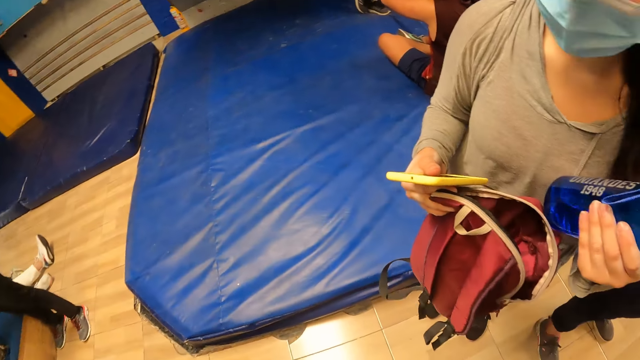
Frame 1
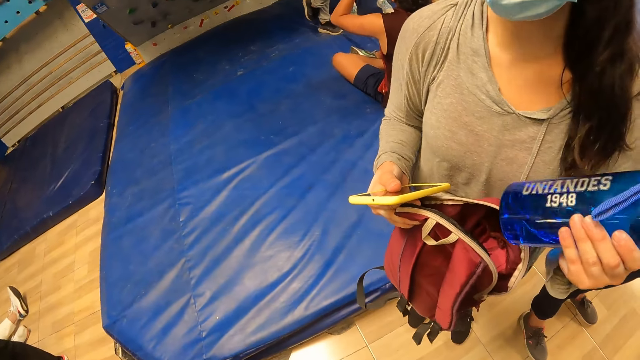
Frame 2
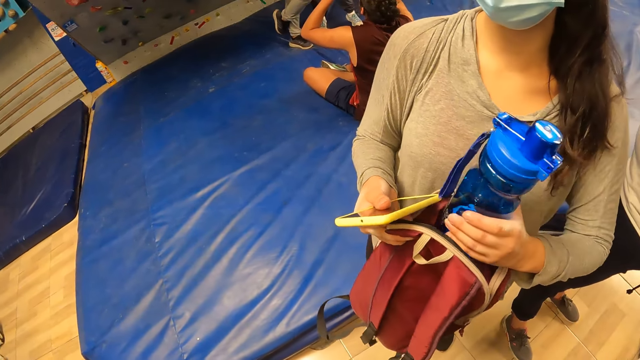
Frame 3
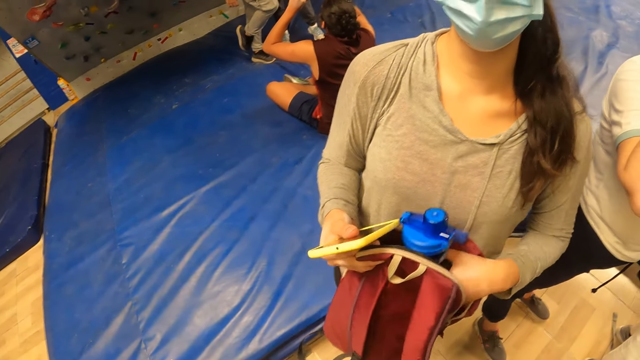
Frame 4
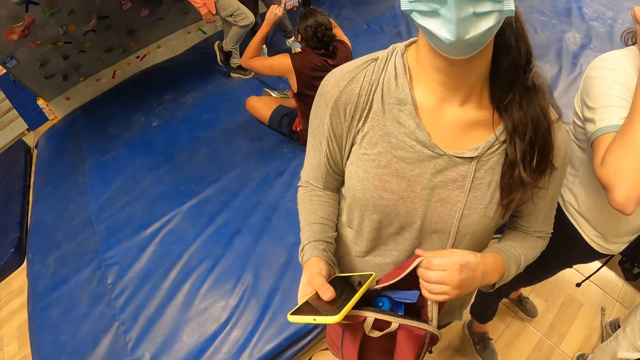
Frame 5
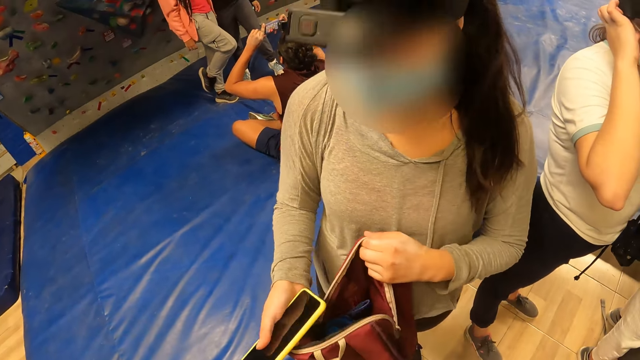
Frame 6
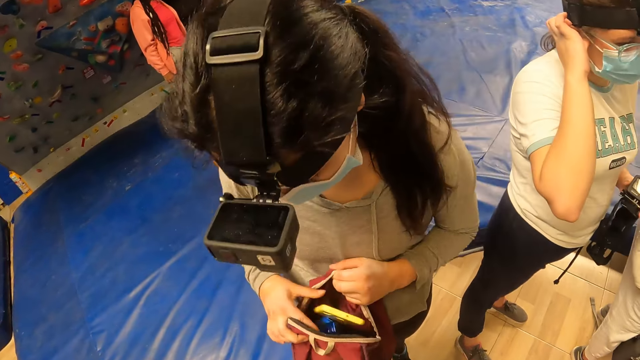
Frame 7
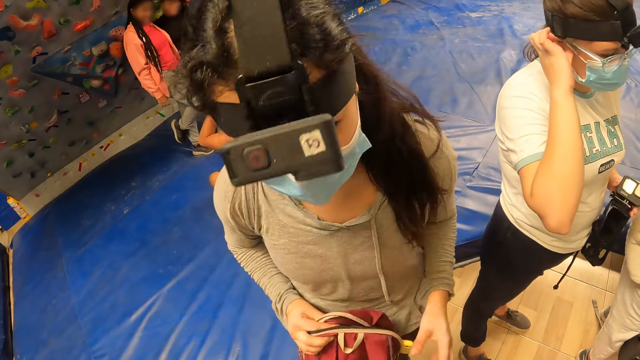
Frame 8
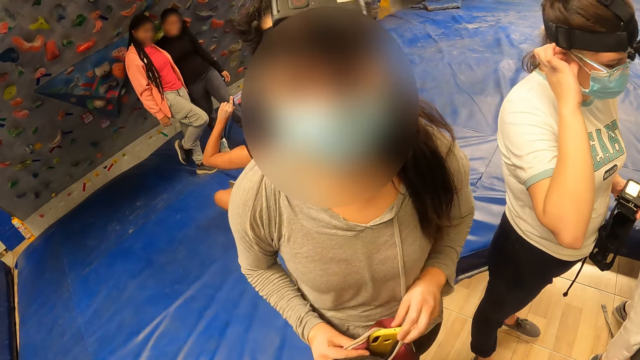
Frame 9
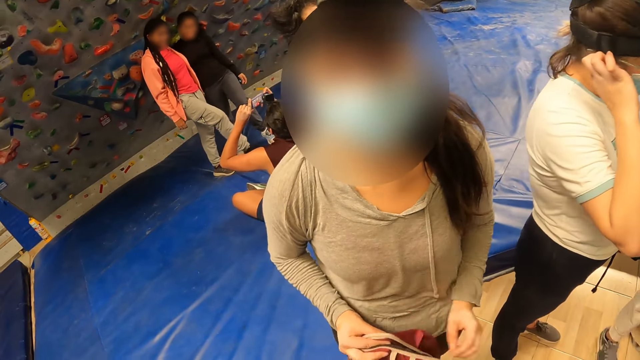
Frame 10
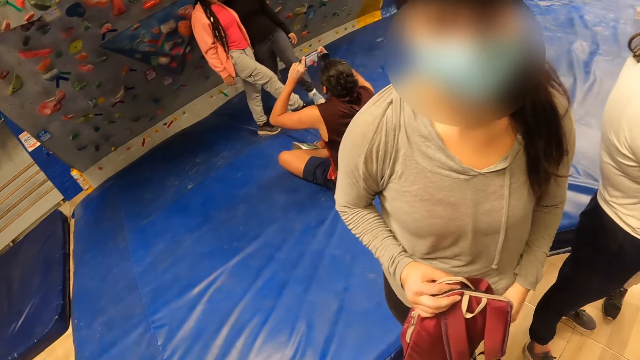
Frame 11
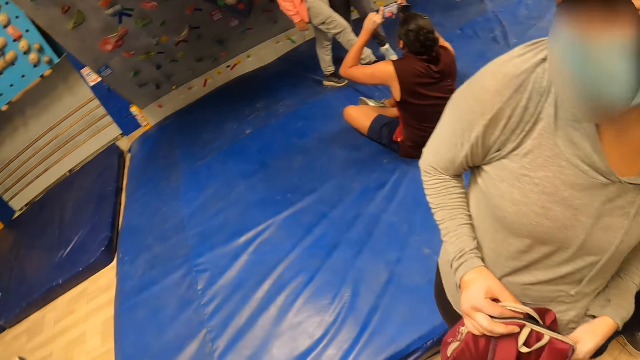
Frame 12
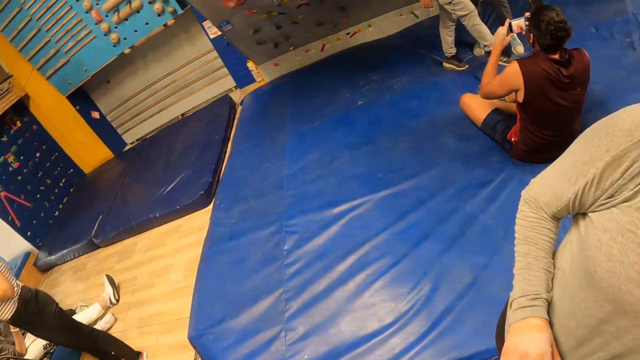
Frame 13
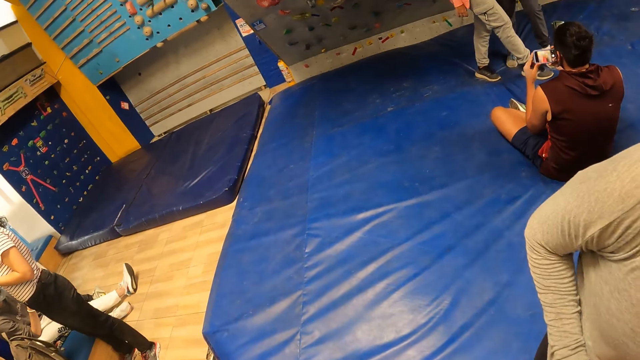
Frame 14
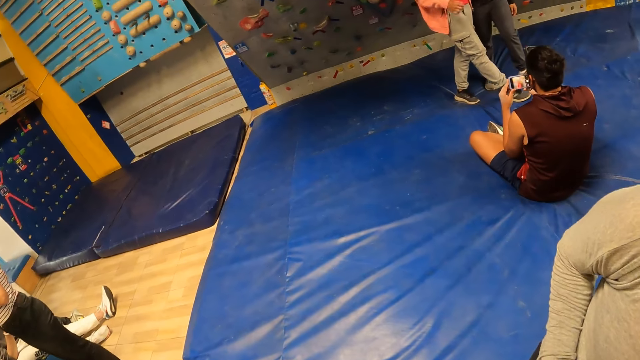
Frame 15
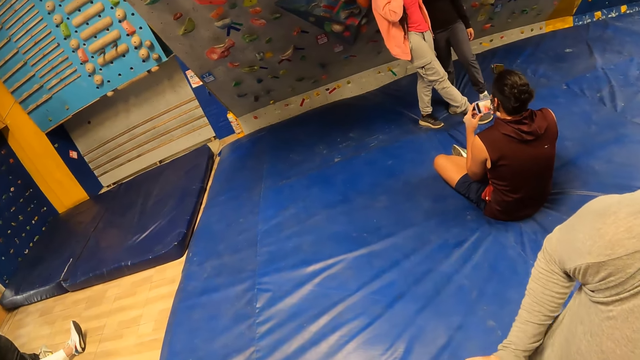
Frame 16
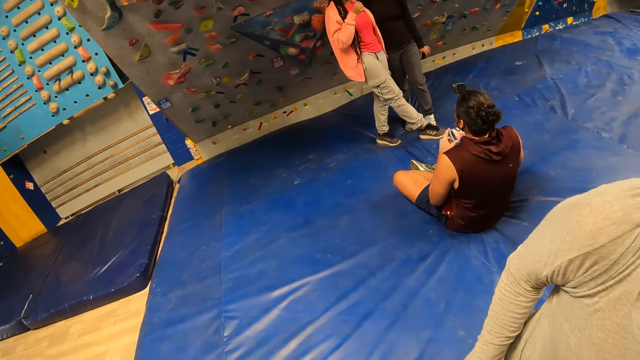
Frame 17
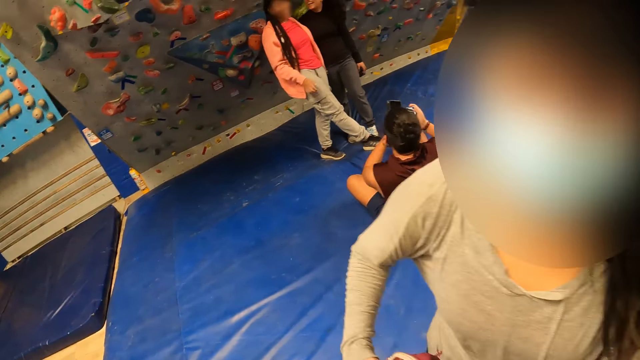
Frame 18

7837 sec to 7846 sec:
The woman drops the bottle inside the bag with her left hand. The woman drops the phone inside the bag with her right hand.

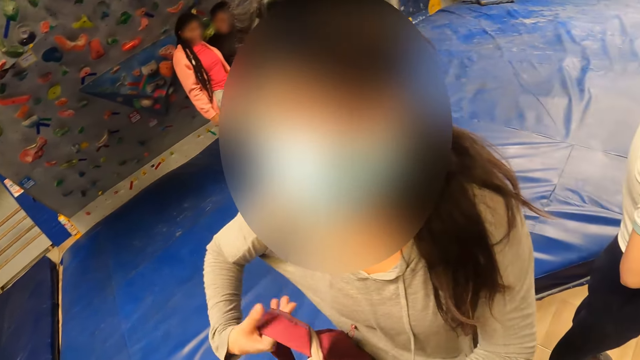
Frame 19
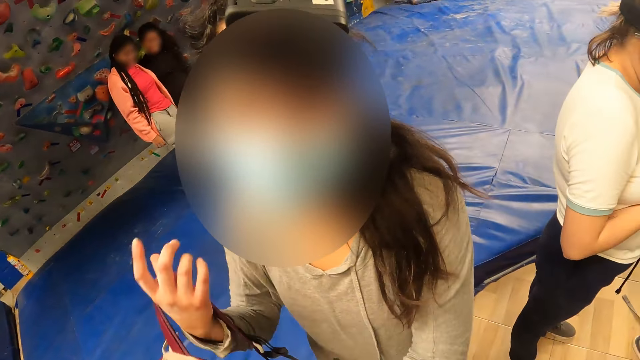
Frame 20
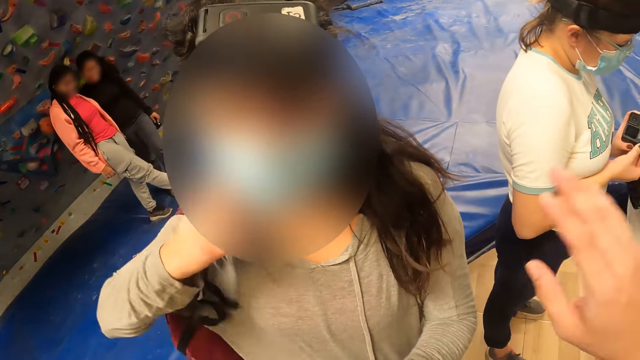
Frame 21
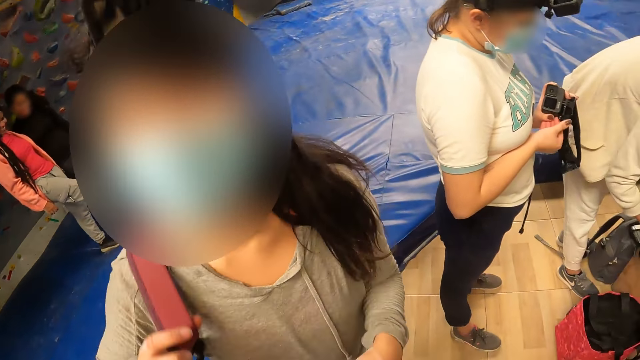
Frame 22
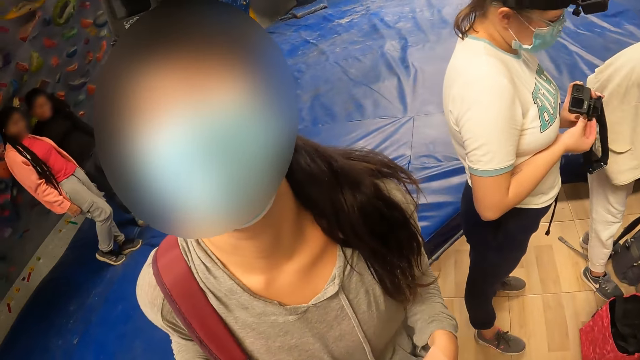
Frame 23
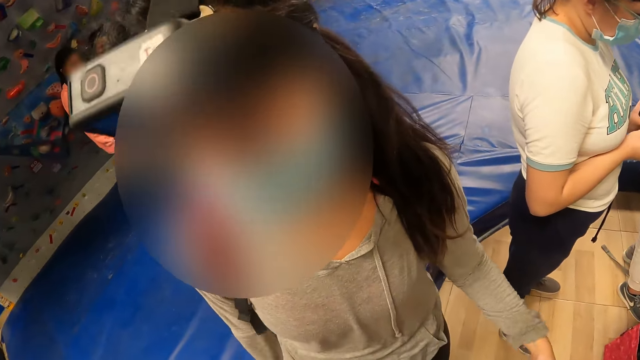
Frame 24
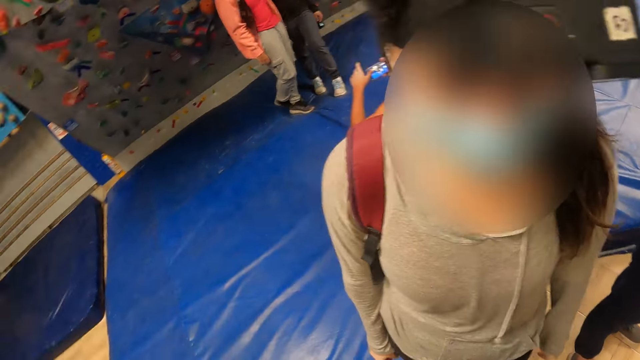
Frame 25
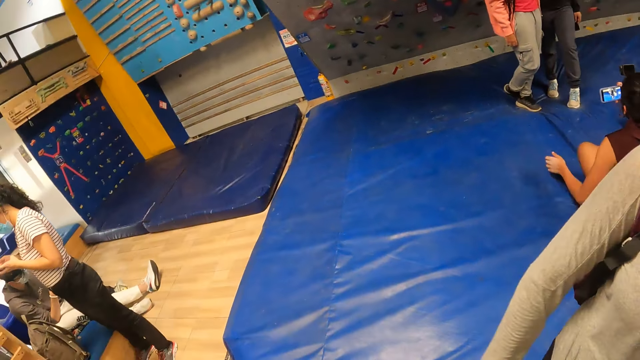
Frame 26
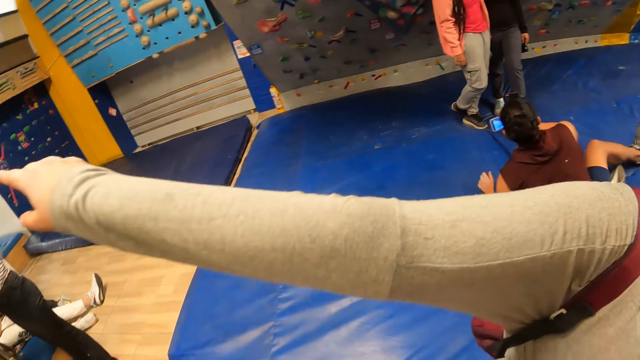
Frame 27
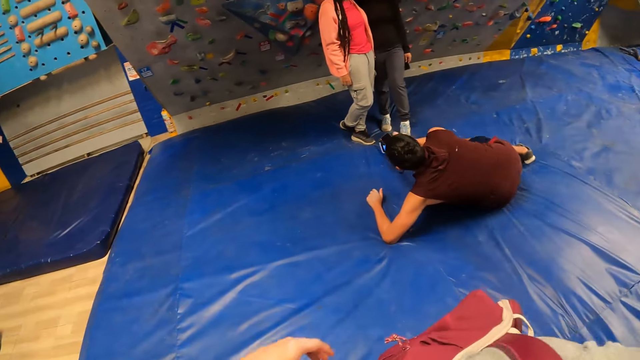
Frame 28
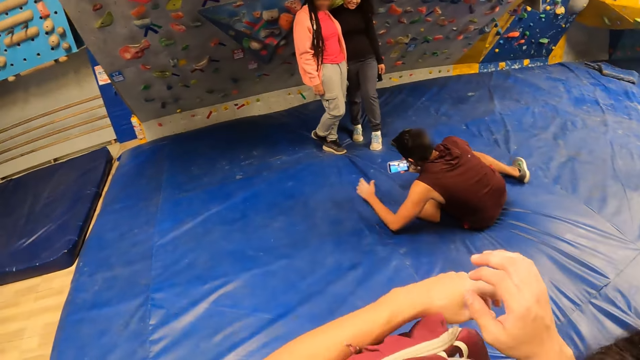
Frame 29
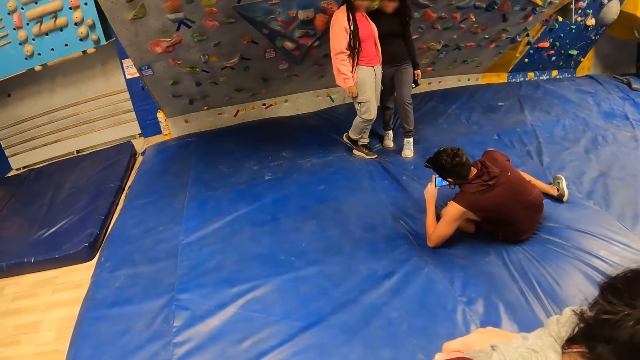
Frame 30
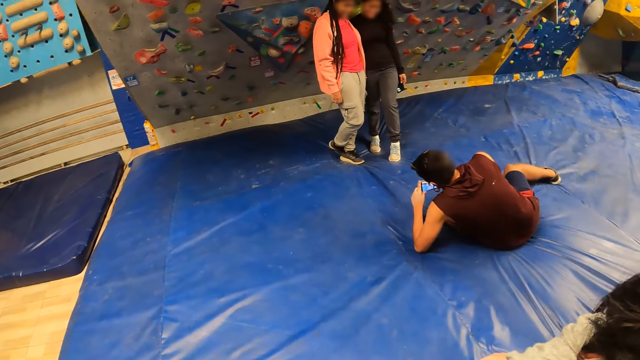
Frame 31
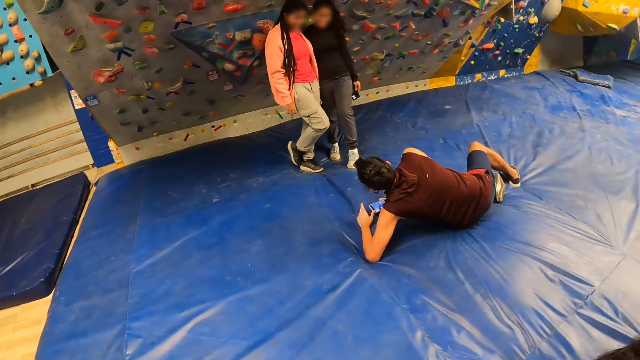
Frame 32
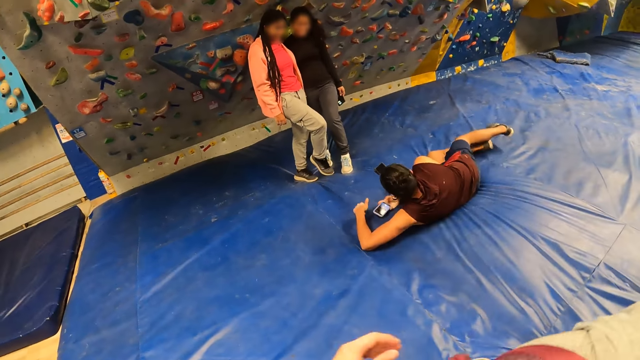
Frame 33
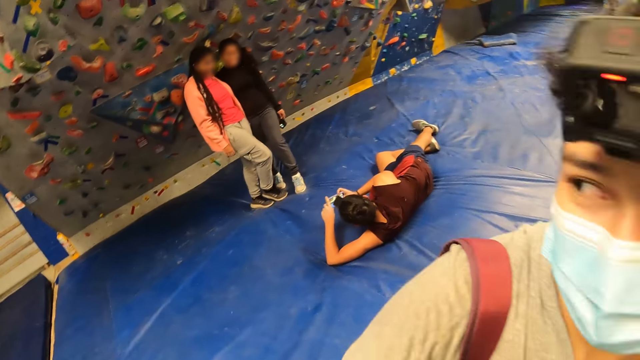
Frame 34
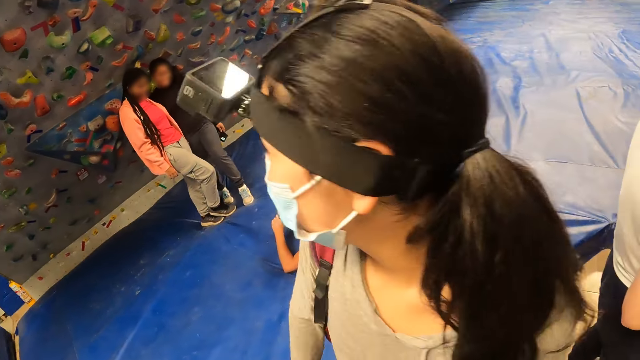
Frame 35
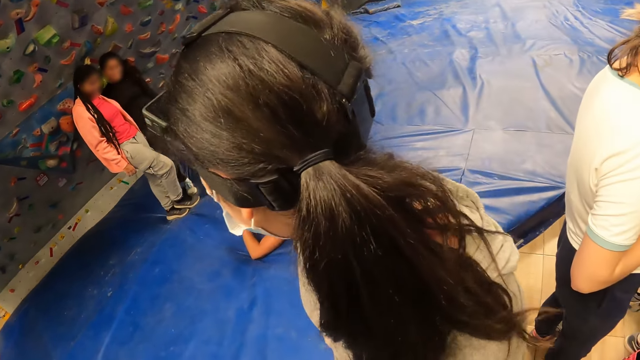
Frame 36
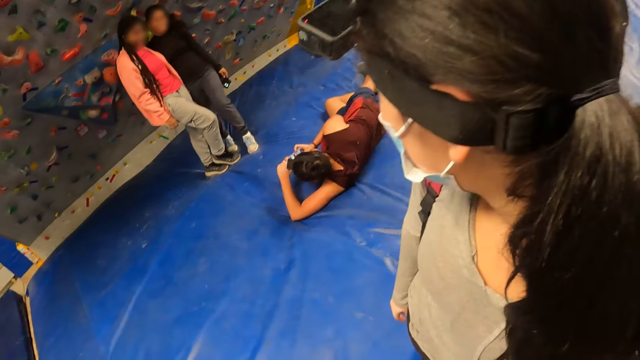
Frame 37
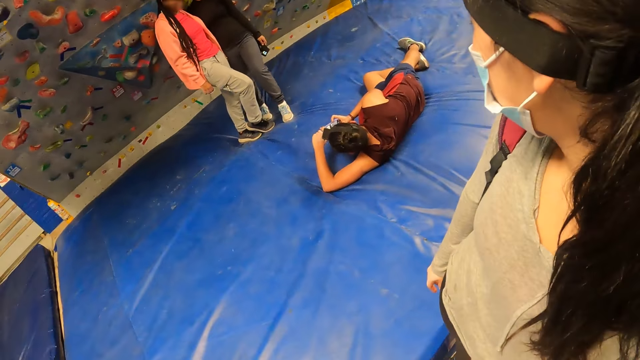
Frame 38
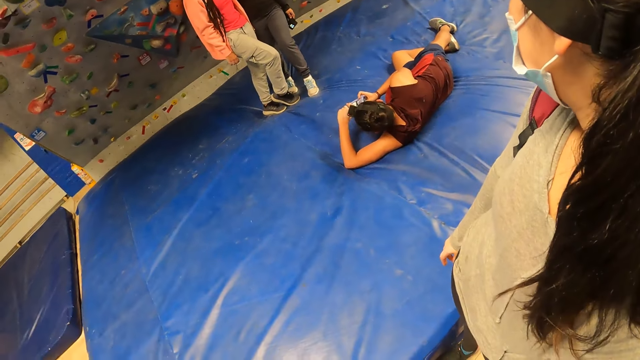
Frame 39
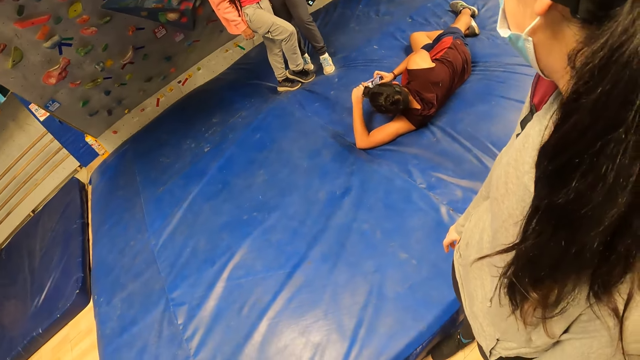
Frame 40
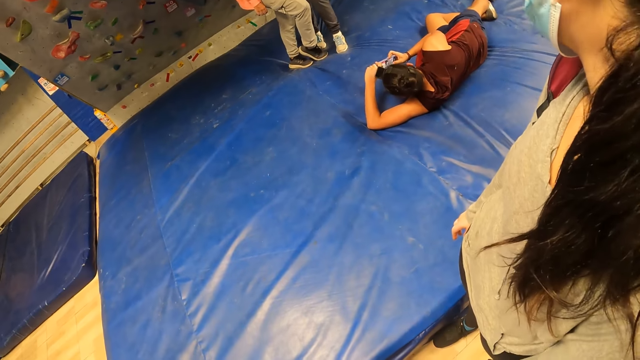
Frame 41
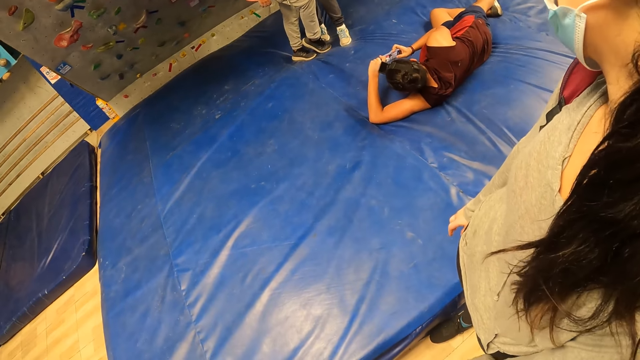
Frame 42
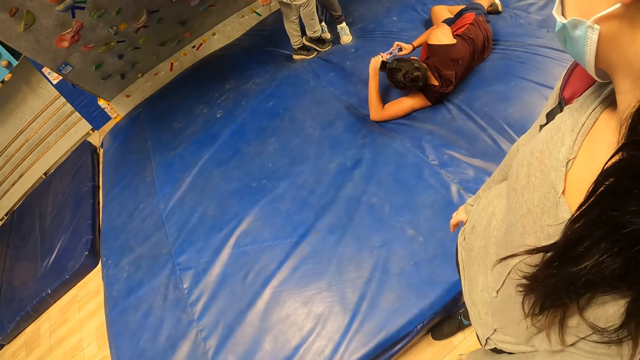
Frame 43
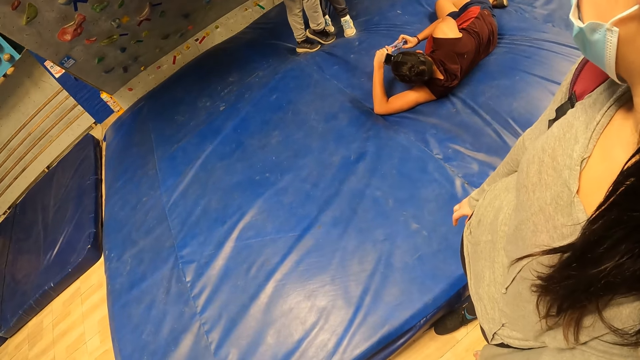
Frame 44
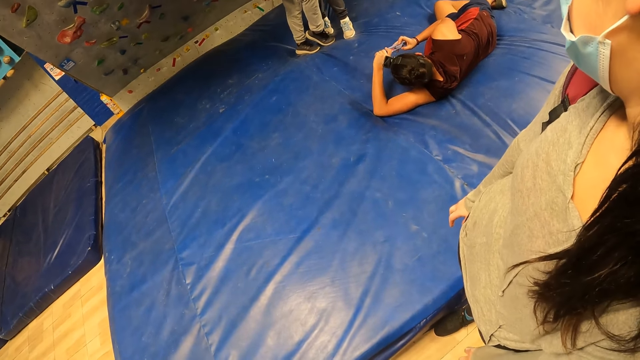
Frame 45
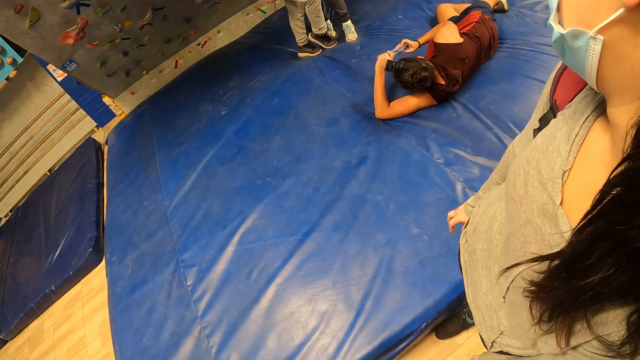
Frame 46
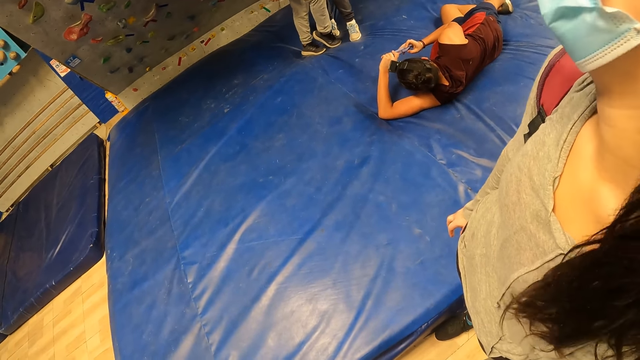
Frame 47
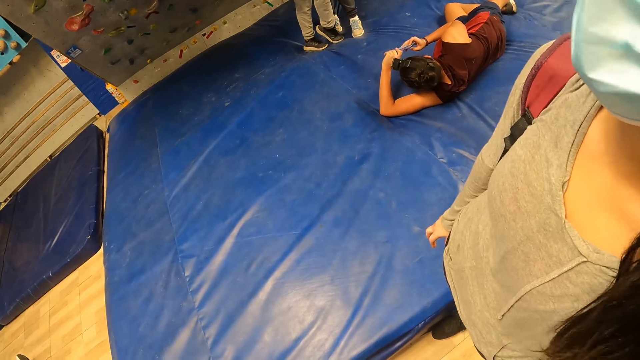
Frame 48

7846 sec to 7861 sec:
The camera wearer shakes the hand. A woman puts the pink backpack in her right hand on her right shoulder. A man lies down on the floor of the gym. The camera wearer hugs the woman. They look around.
